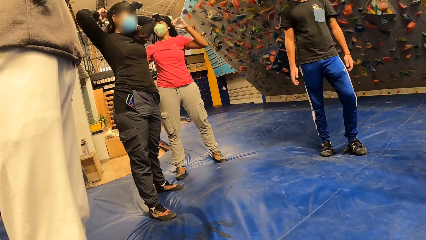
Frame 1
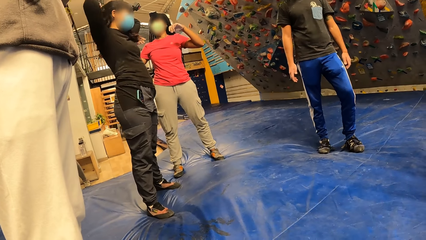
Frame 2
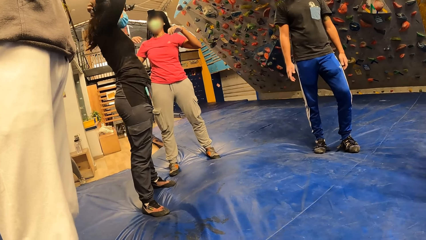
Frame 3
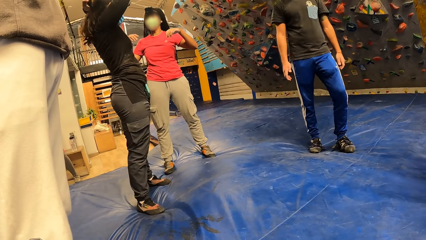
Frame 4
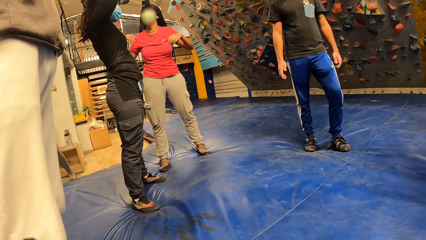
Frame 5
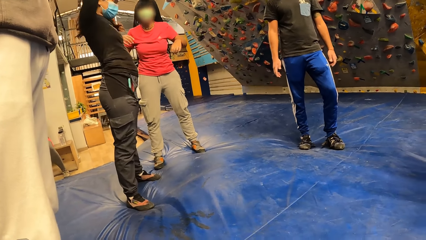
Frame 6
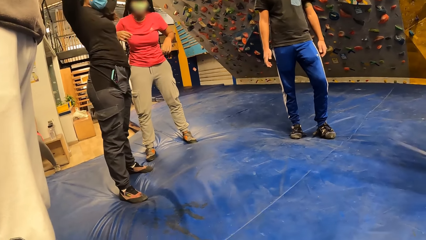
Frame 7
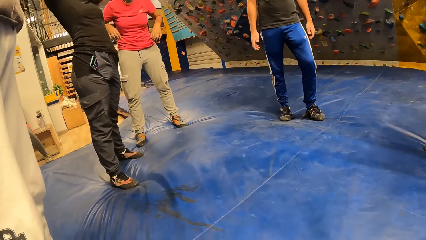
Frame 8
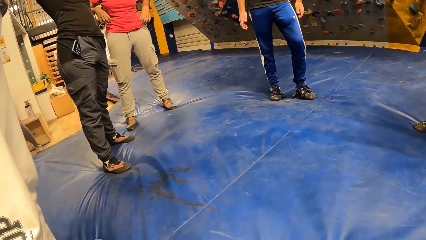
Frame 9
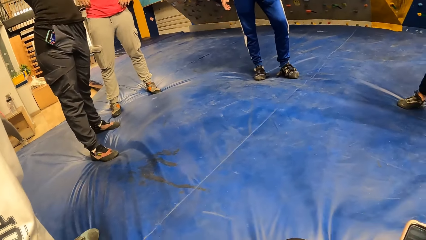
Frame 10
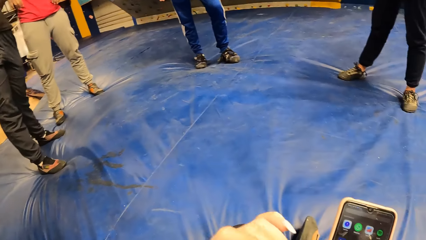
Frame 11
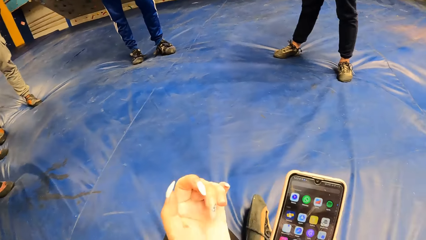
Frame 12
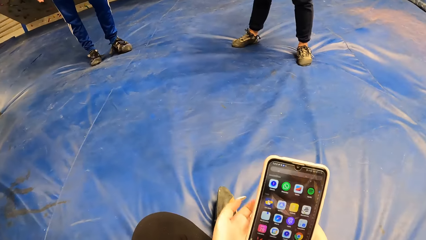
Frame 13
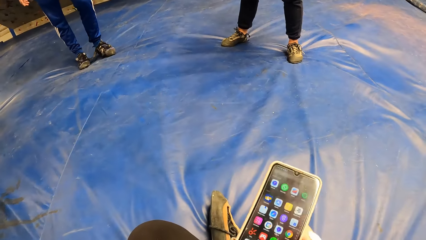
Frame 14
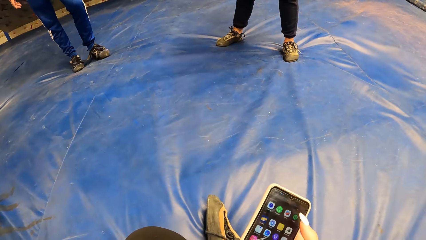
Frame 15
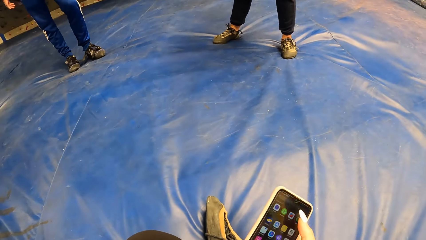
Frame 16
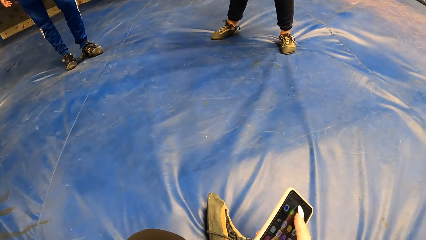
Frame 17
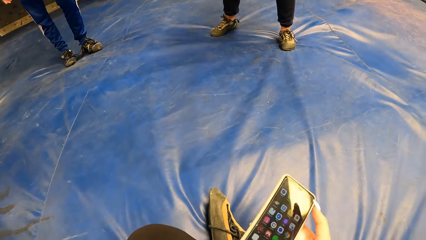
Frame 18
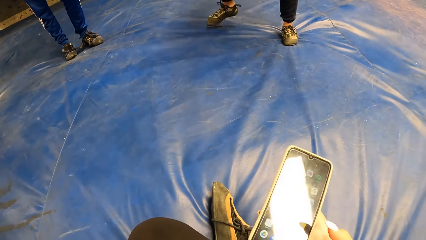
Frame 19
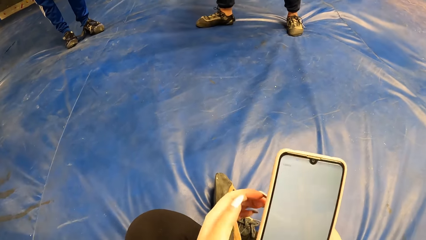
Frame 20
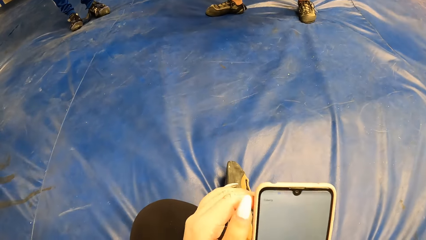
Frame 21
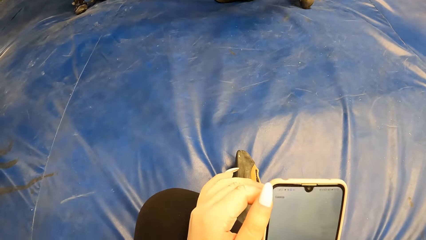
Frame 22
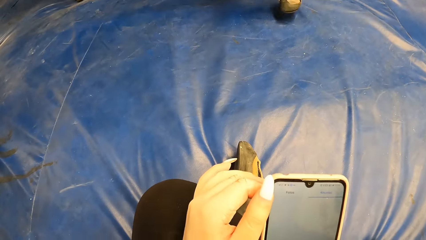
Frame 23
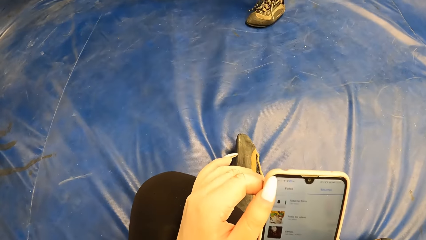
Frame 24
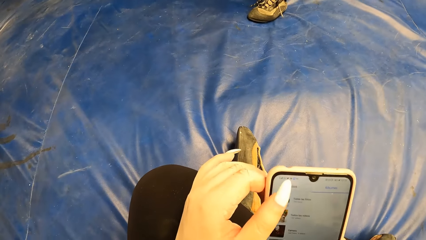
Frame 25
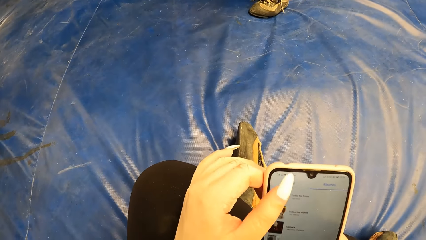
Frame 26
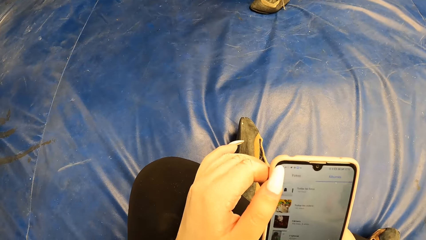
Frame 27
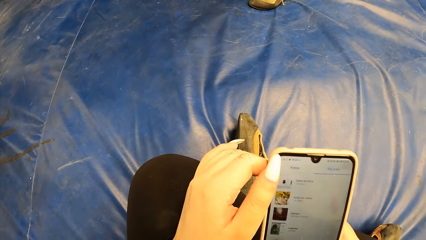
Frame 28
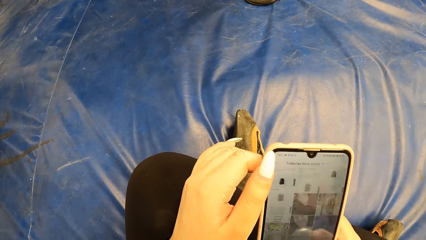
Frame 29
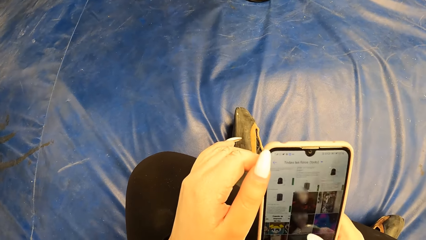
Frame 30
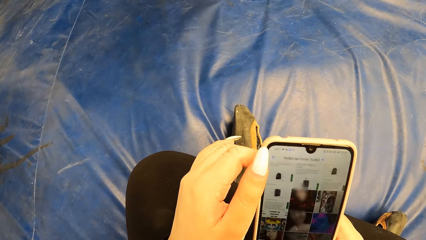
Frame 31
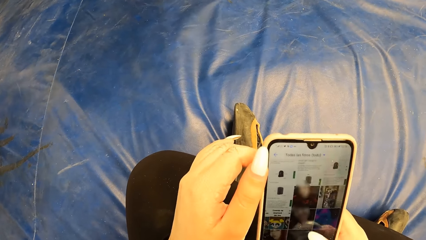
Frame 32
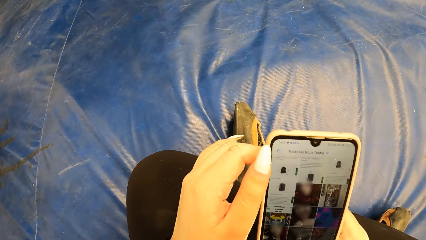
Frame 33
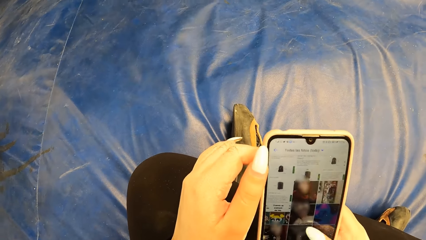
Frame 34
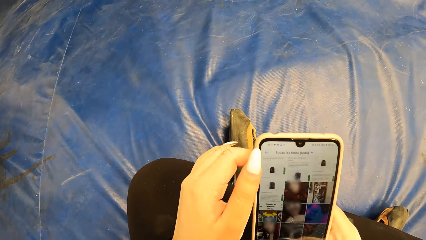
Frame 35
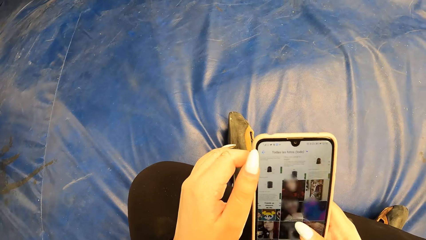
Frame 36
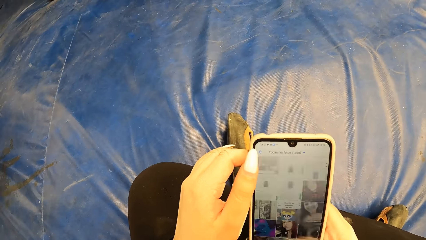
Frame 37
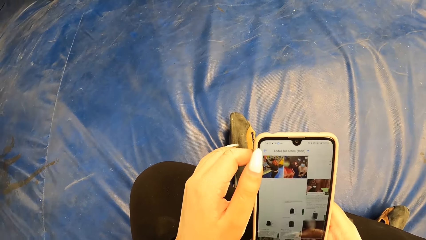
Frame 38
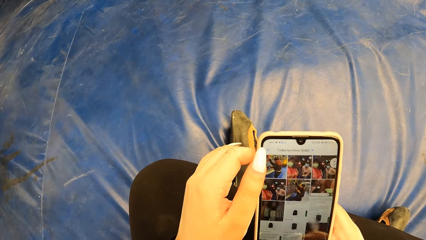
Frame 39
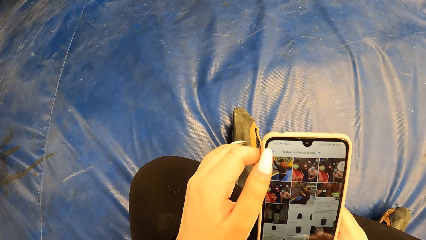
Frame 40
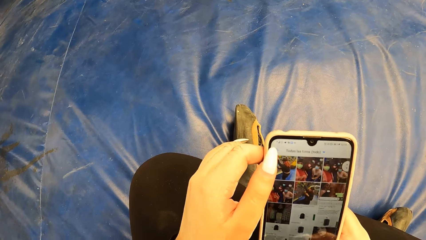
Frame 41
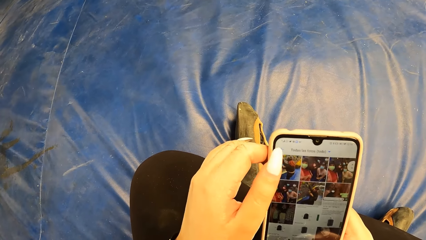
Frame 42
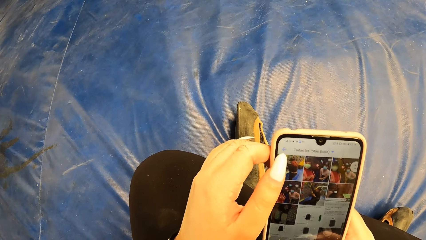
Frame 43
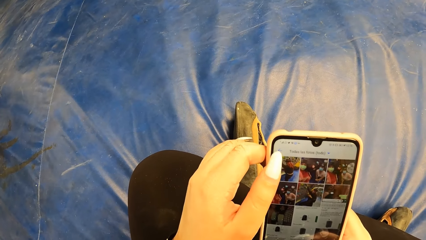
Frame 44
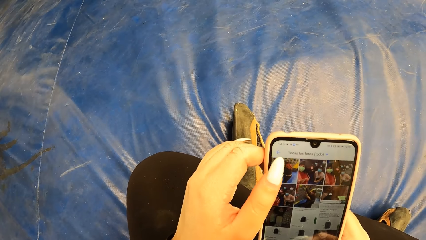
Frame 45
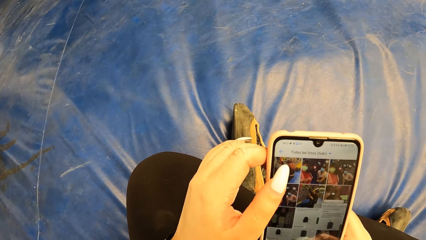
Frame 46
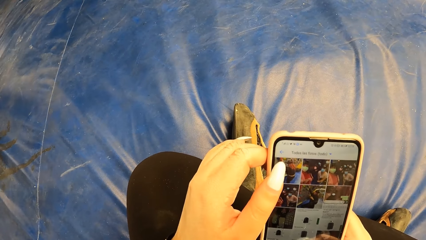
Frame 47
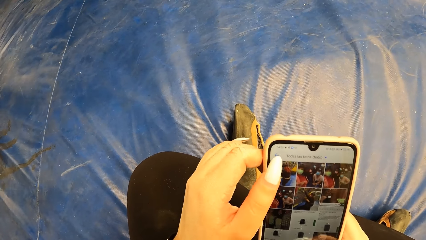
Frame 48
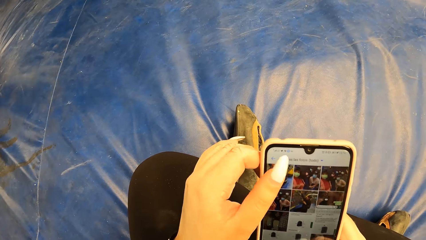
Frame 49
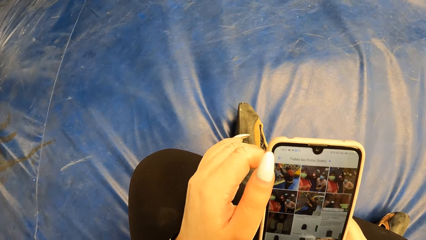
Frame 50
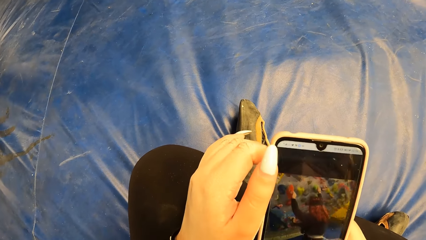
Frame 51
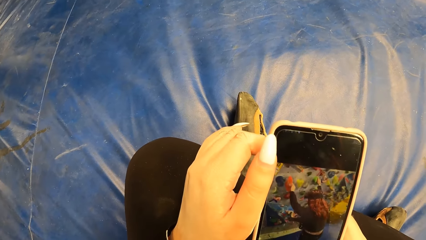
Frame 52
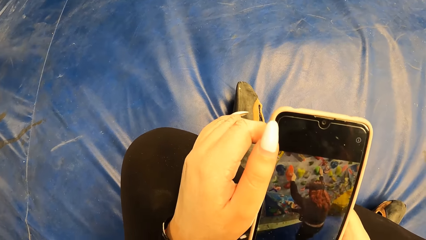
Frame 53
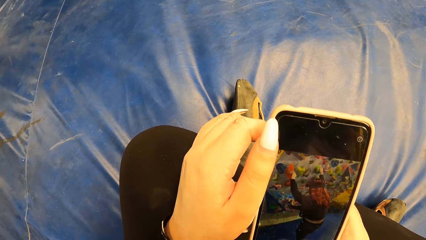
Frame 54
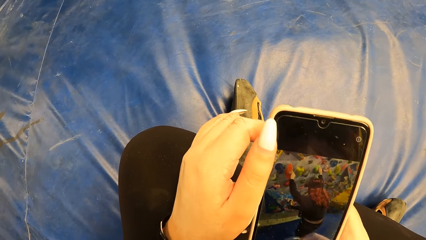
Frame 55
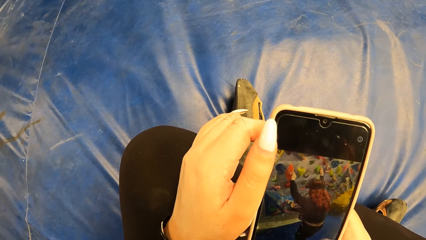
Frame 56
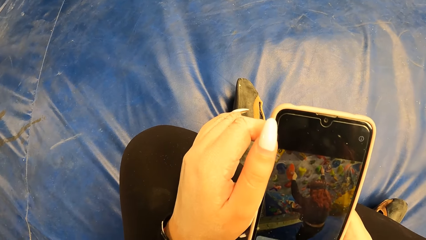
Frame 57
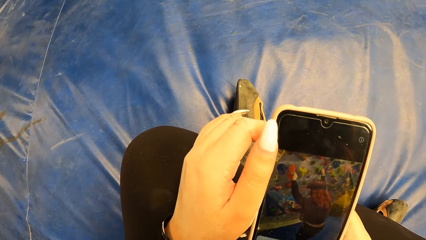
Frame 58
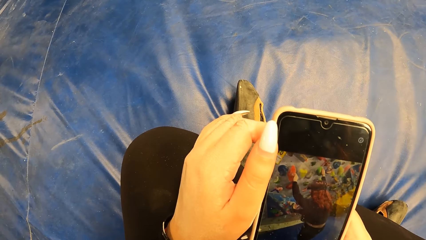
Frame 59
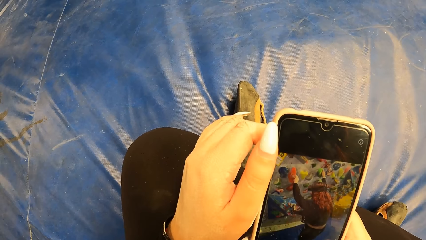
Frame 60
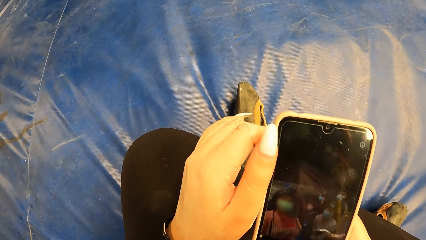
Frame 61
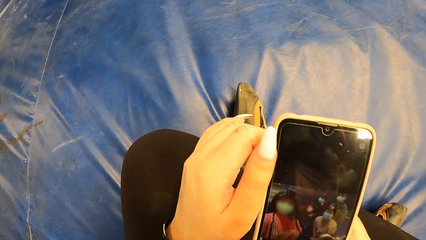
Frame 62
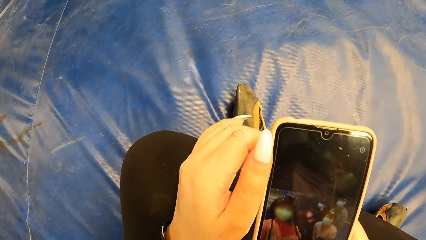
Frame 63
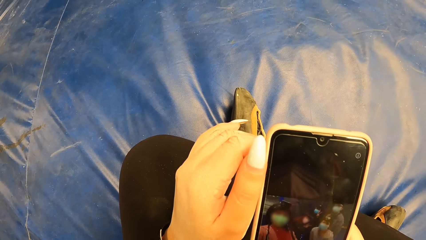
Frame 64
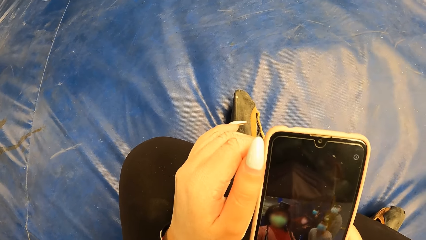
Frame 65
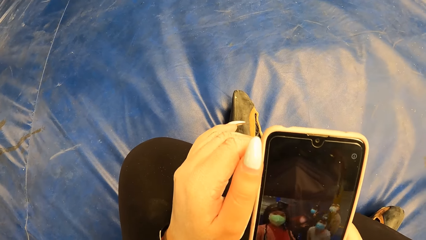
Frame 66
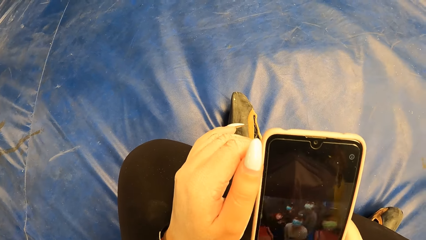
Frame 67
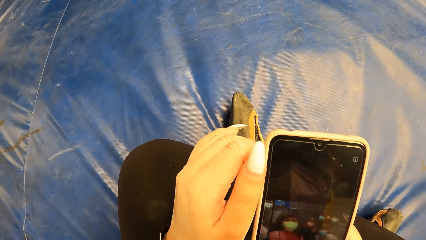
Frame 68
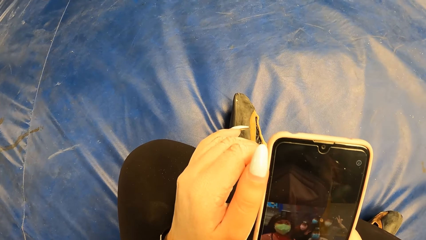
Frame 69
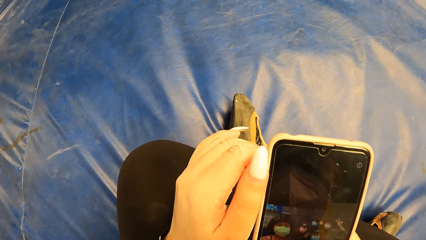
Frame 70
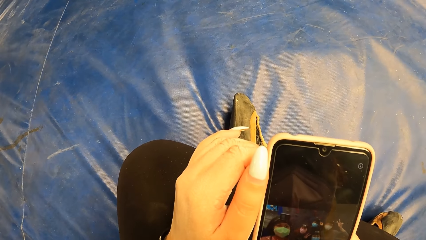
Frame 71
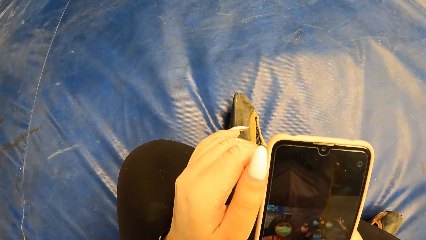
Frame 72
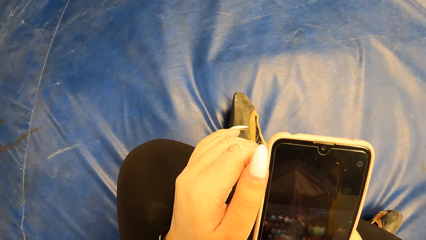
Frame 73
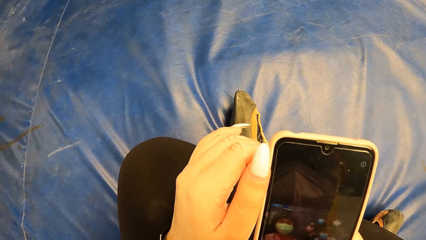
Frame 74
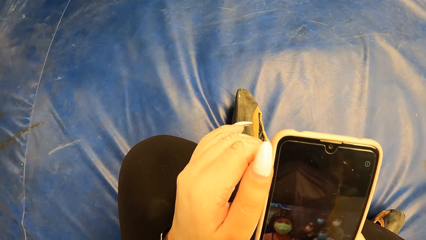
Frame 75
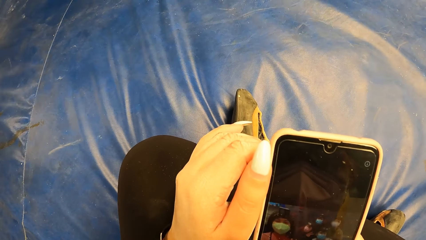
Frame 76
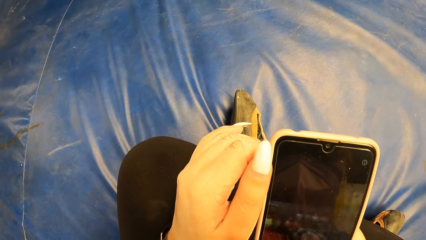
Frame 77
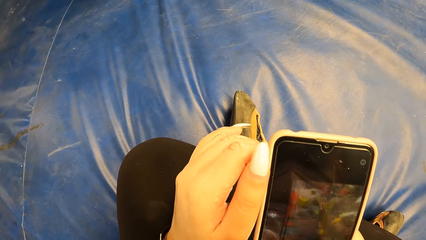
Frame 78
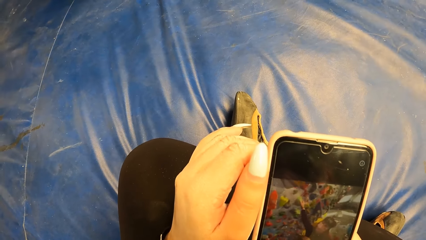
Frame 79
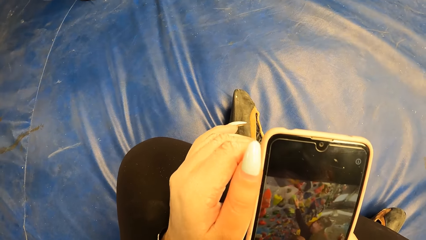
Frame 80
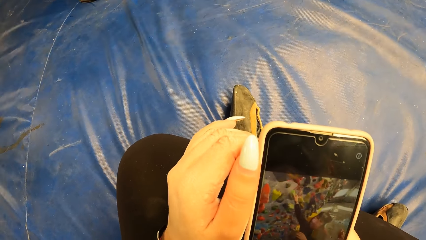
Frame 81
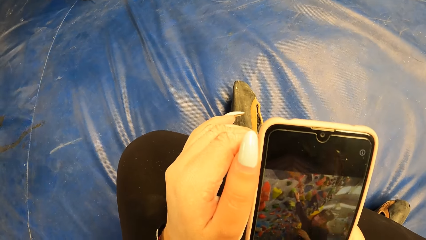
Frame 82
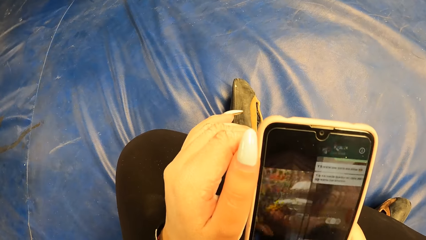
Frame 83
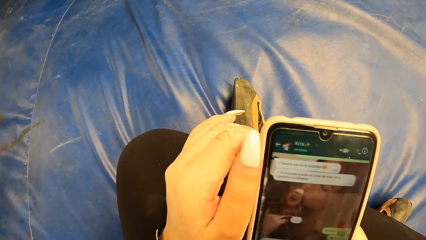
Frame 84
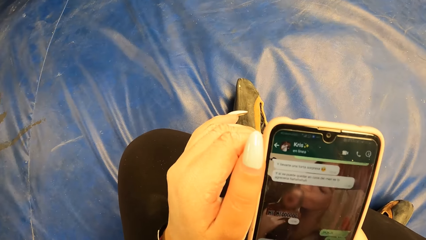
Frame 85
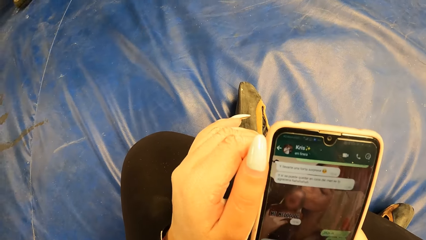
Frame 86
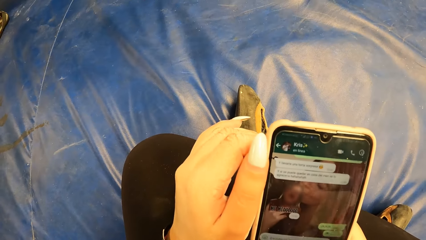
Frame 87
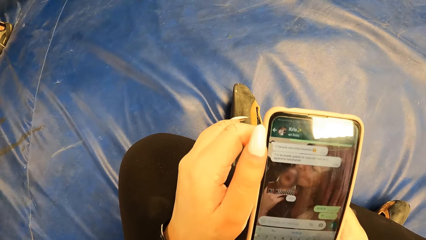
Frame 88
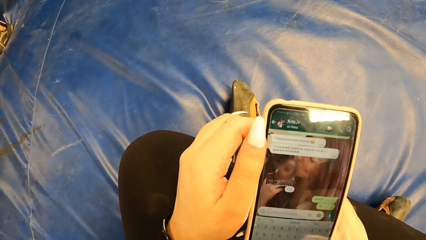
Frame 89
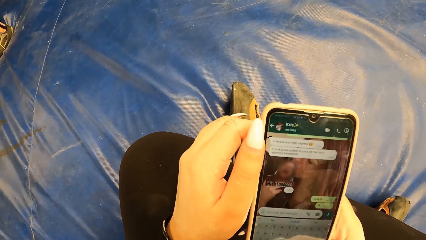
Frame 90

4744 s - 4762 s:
The camera wearer presses the phone with her right hand. She presses the phone with both hands.
